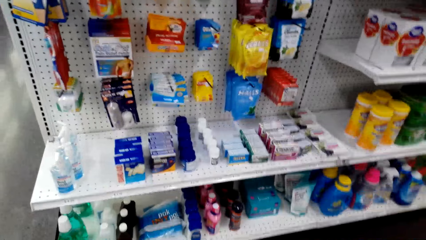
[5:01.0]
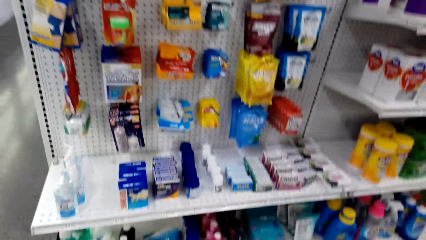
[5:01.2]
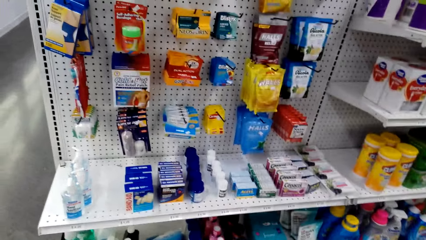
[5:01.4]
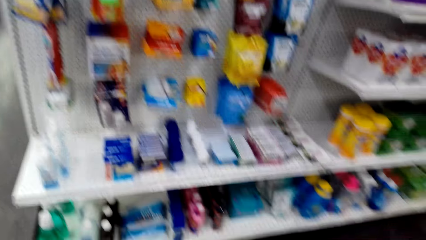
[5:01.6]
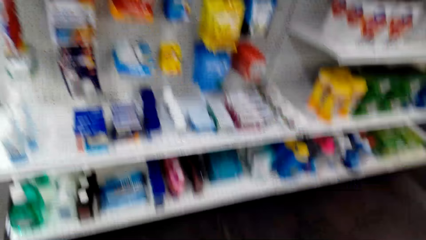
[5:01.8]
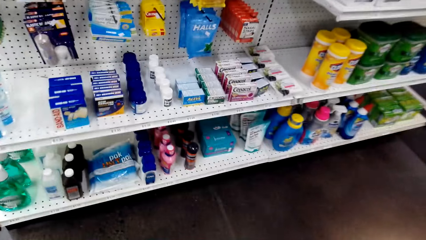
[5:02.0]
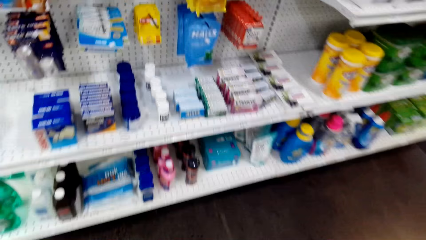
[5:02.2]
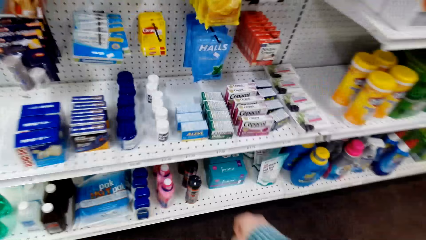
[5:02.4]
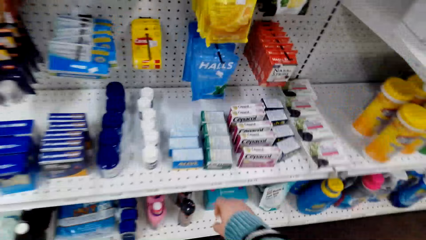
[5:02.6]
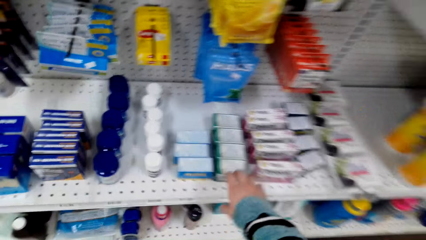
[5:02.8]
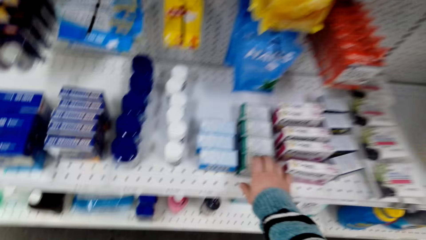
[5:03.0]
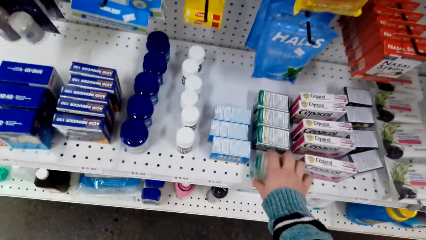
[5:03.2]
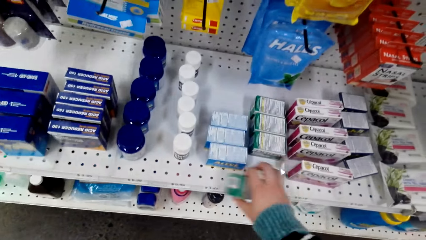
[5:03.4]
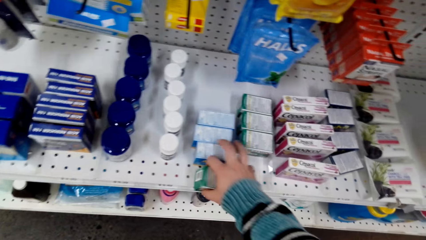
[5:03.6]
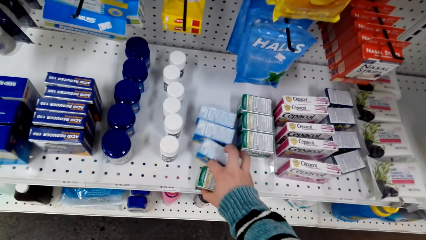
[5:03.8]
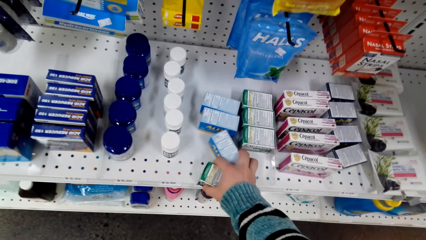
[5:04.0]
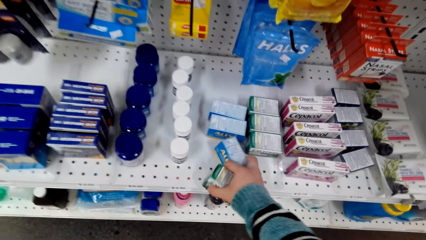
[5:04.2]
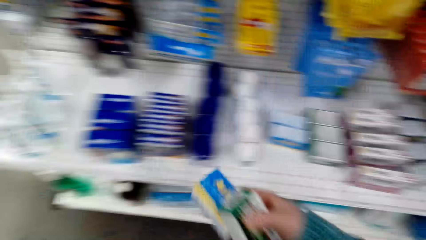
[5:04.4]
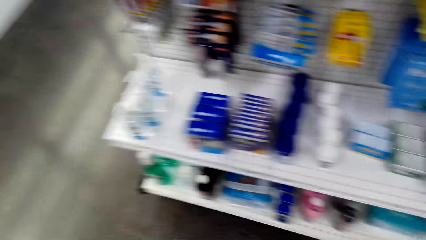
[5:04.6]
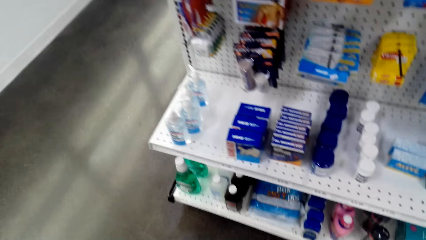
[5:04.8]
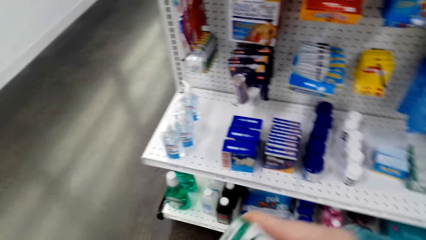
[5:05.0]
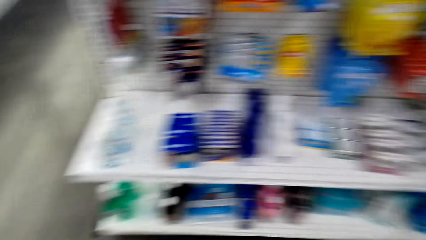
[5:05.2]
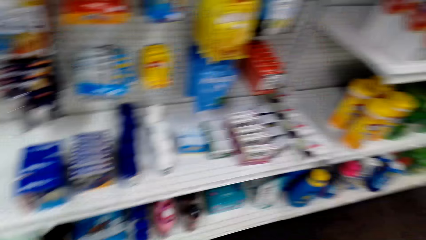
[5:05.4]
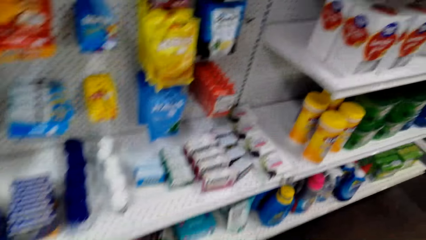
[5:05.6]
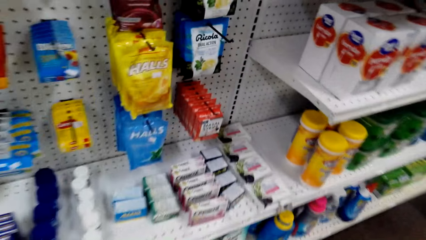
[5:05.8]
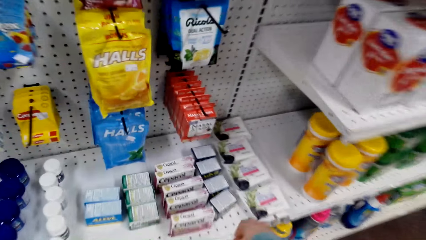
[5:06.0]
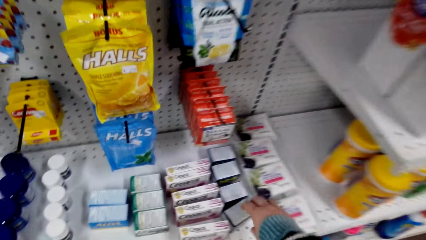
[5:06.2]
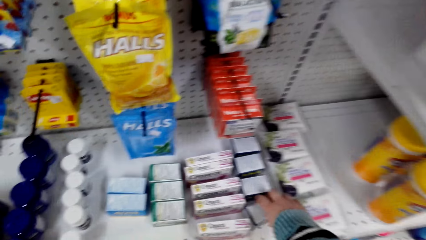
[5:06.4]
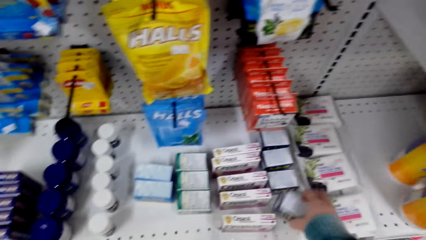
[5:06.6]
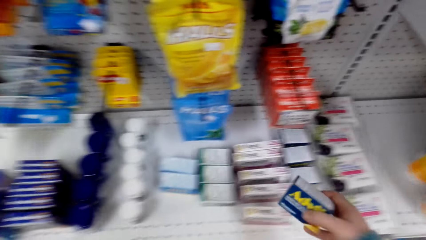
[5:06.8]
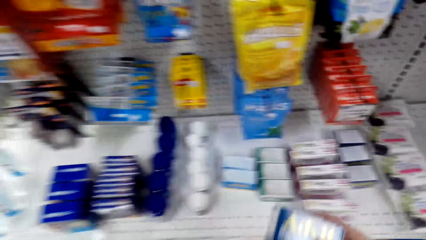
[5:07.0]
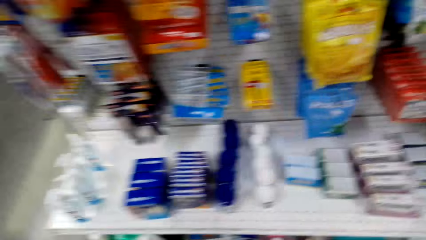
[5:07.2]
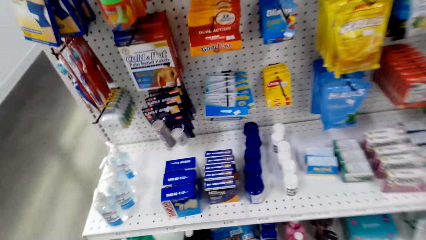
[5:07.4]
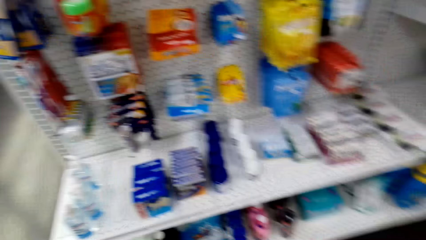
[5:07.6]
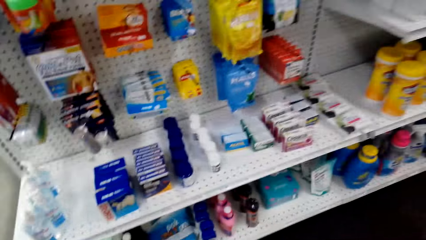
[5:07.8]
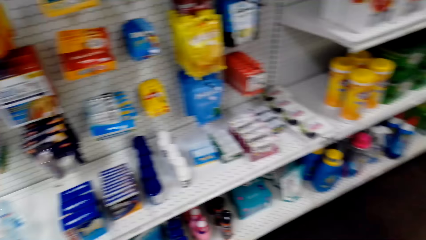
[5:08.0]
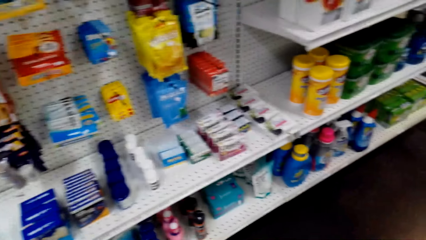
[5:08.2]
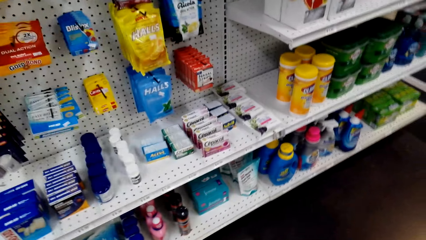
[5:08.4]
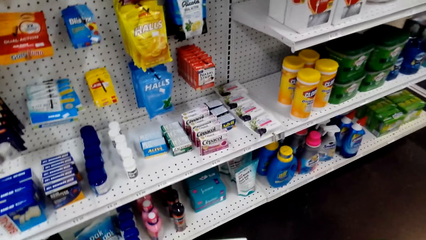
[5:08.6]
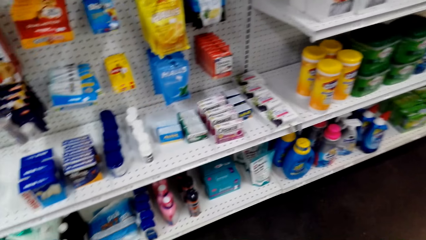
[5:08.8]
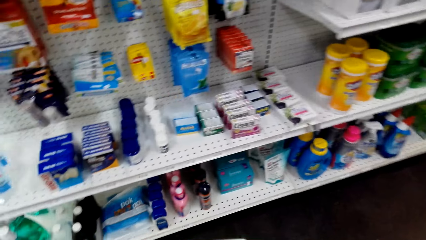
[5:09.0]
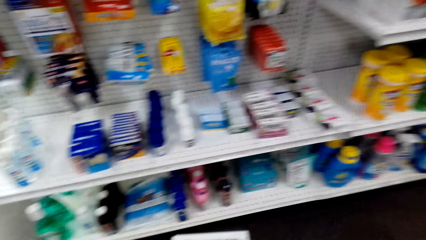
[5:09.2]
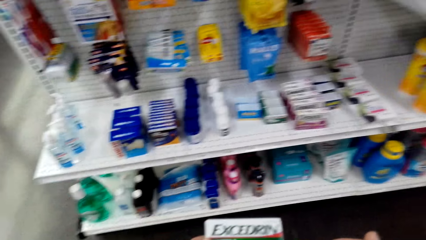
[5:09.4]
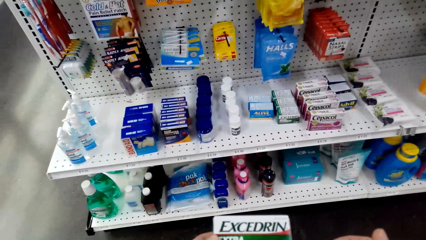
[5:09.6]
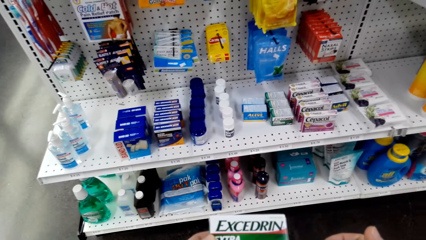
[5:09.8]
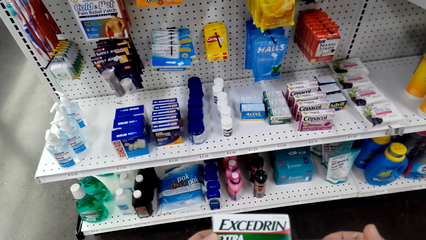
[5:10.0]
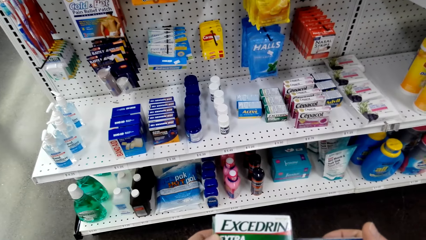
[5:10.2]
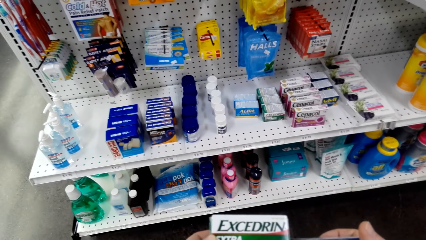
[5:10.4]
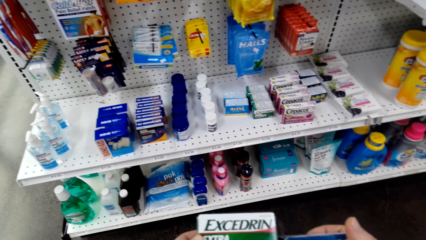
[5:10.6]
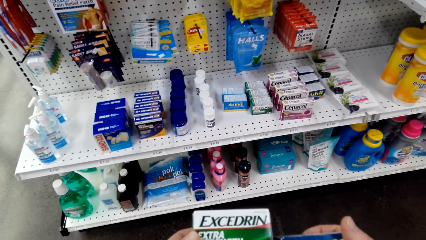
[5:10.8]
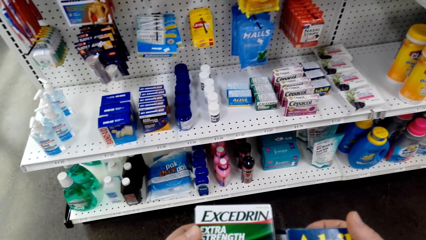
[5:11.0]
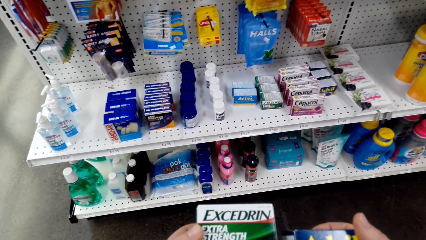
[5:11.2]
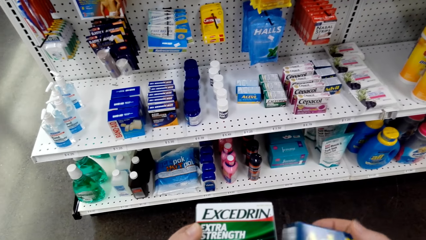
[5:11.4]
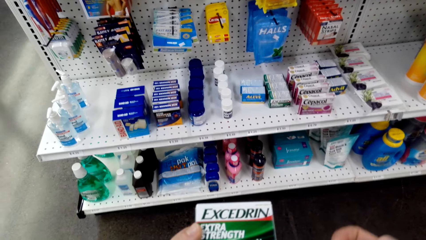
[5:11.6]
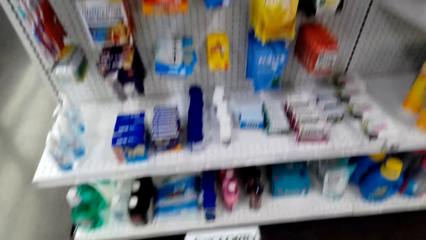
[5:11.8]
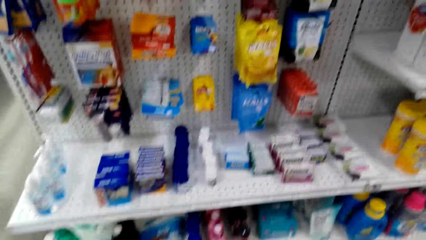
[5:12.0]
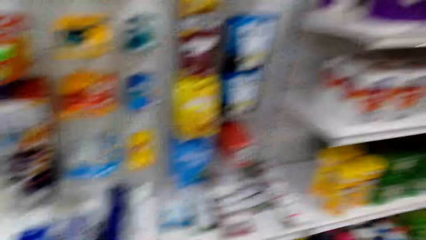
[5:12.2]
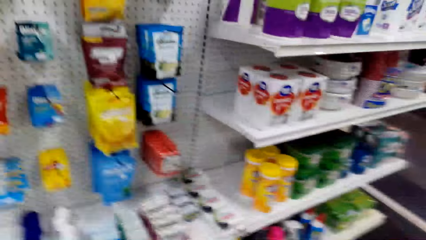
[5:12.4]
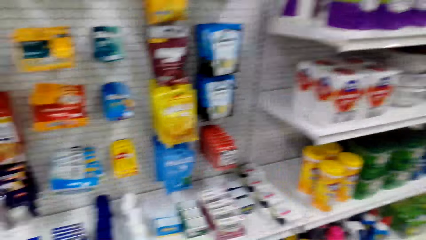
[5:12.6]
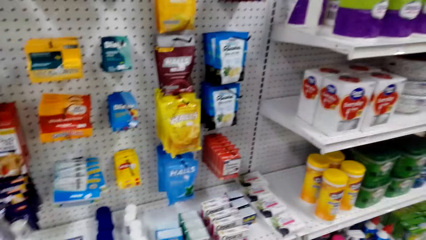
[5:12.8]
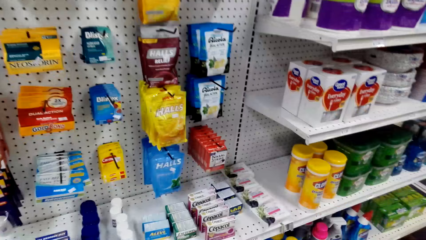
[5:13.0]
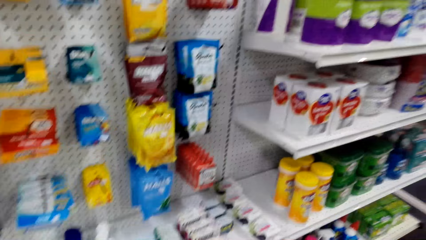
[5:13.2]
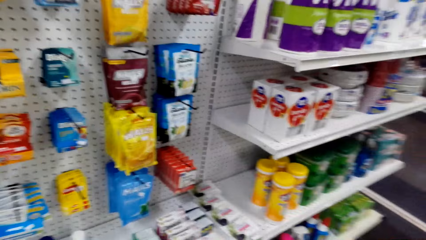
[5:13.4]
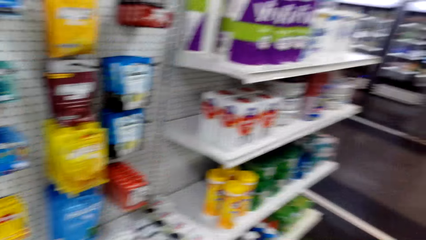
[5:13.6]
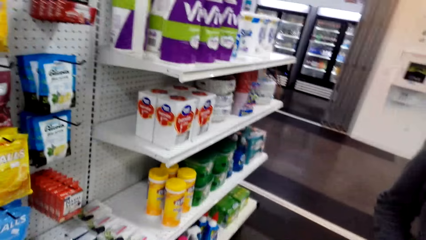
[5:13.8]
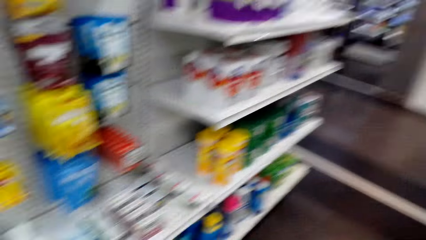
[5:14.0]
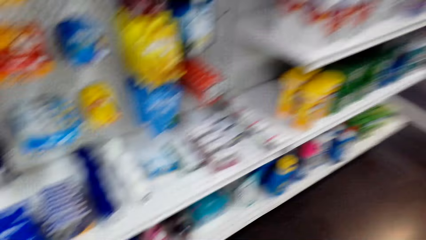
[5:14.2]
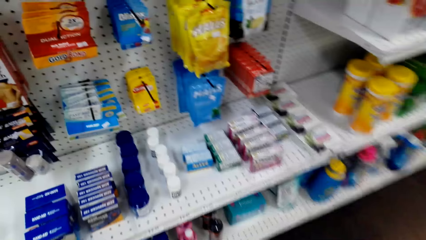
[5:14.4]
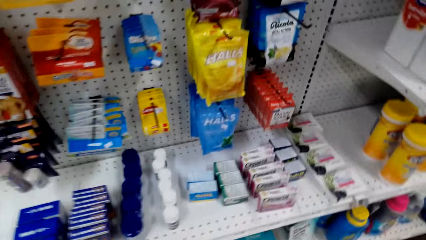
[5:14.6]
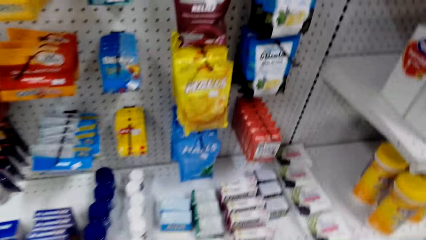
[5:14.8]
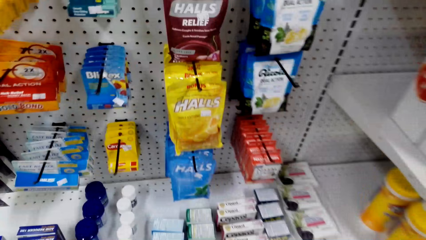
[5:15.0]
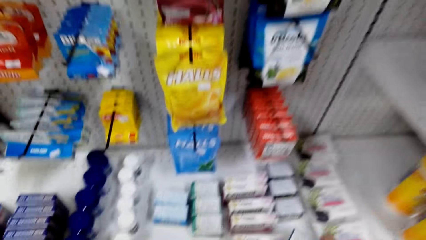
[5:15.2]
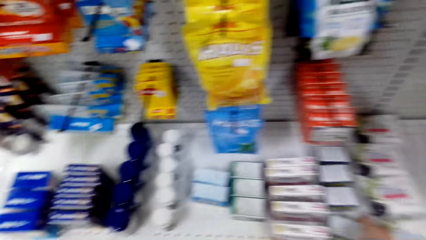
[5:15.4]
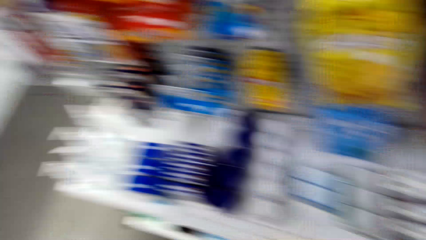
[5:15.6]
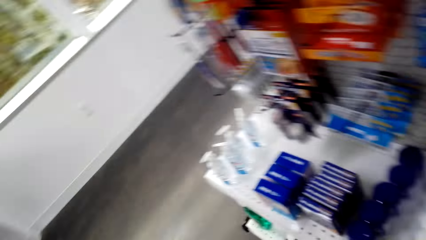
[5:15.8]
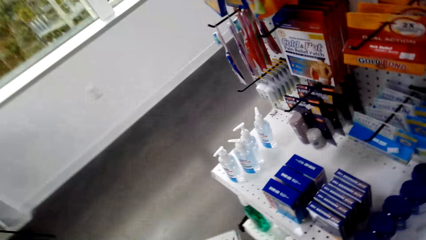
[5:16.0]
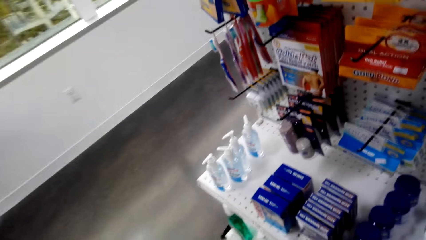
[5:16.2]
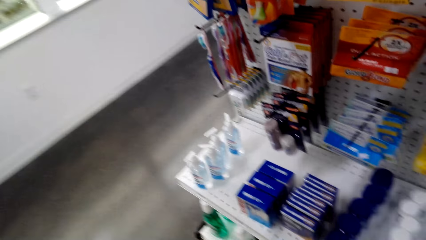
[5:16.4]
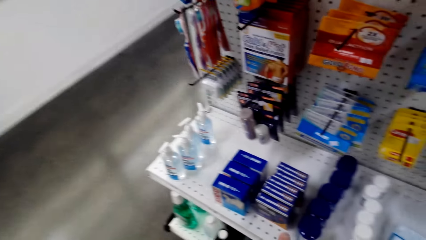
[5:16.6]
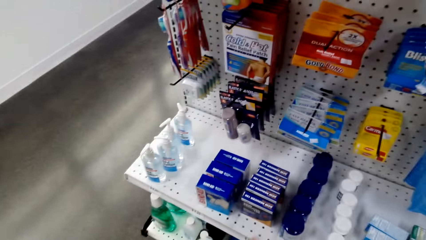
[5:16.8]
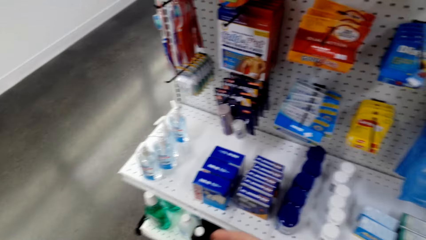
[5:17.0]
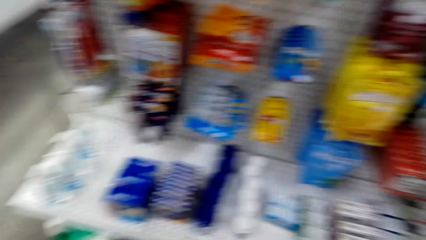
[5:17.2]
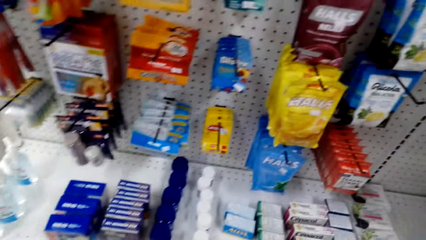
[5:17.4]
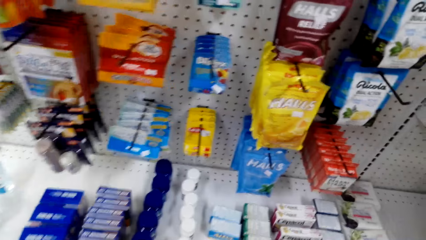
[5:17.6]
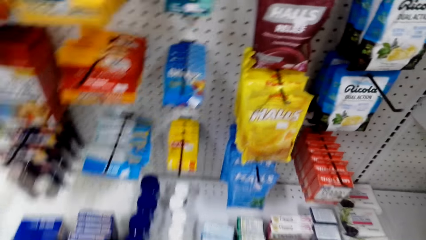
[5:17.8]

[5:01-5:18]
The camera wearer picks a soap pack from the shelf. They pick Excedrin. They check writings on the soap pack. They put the soap pack on the shelf.
